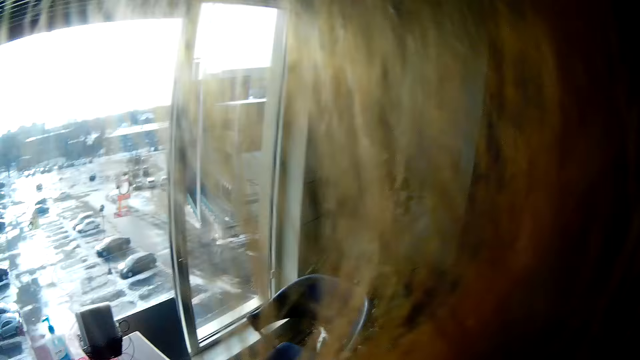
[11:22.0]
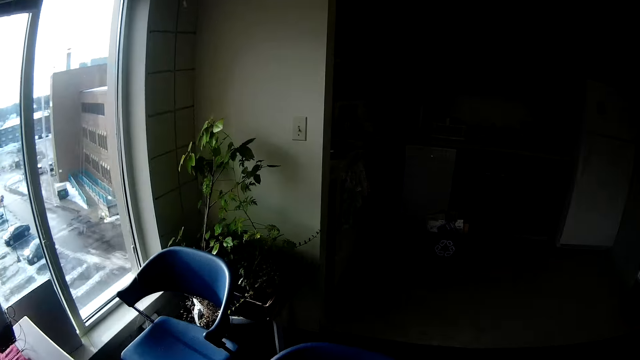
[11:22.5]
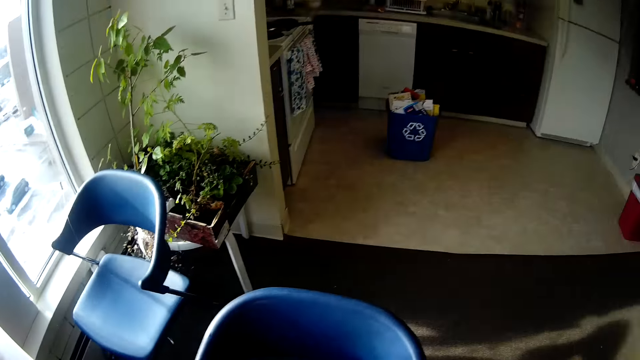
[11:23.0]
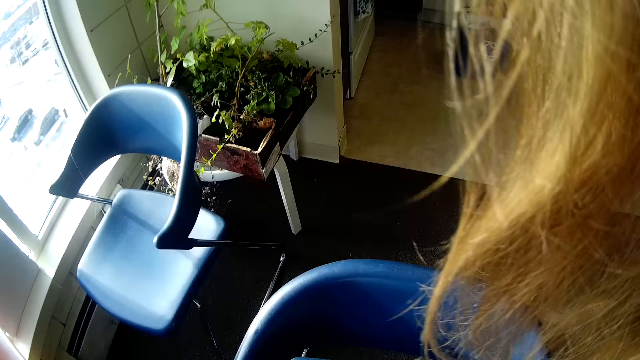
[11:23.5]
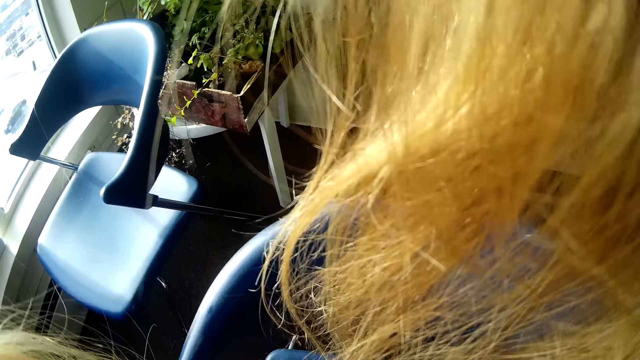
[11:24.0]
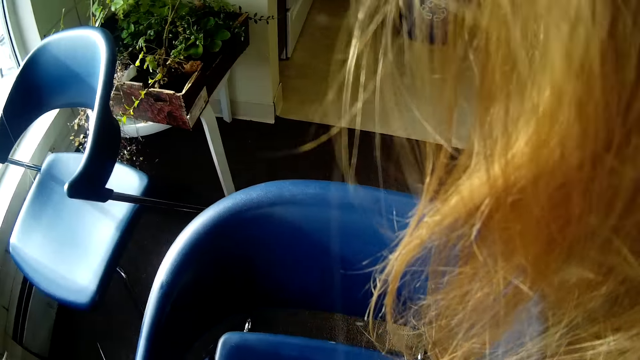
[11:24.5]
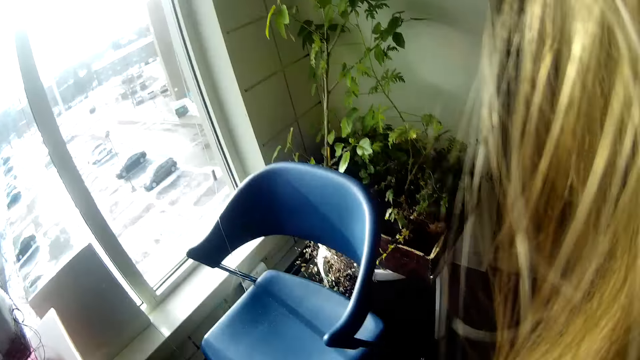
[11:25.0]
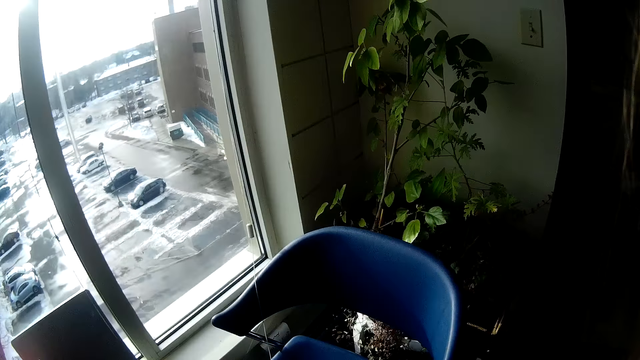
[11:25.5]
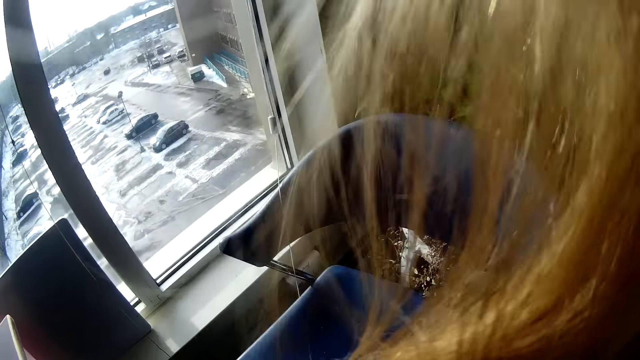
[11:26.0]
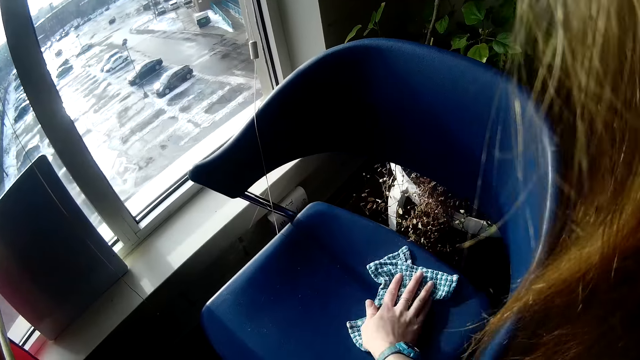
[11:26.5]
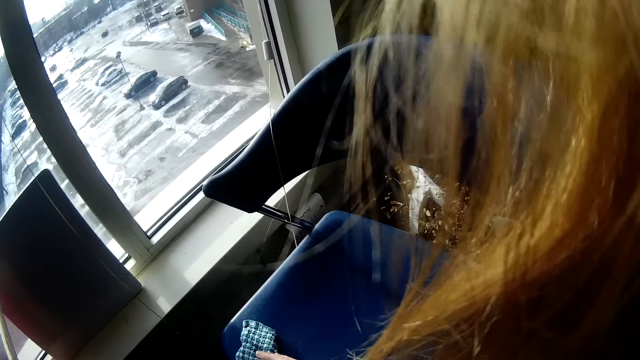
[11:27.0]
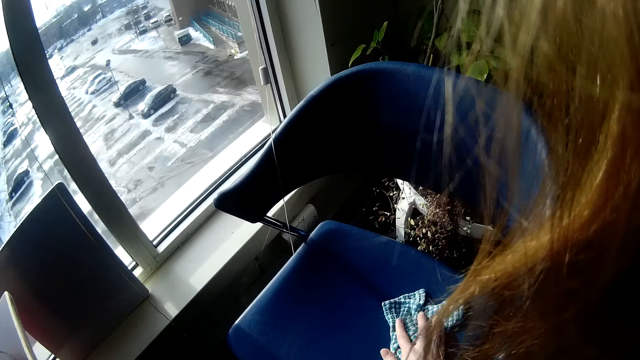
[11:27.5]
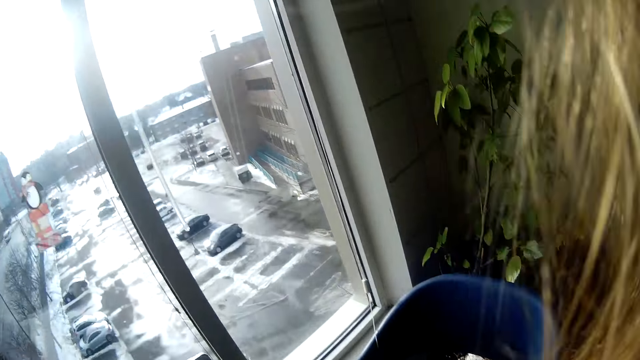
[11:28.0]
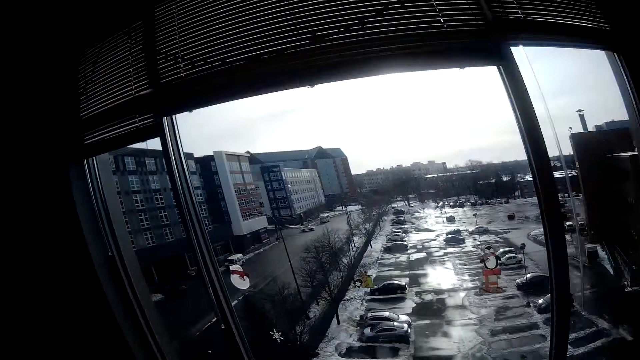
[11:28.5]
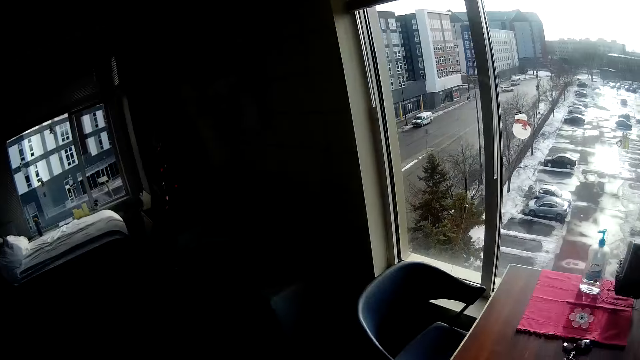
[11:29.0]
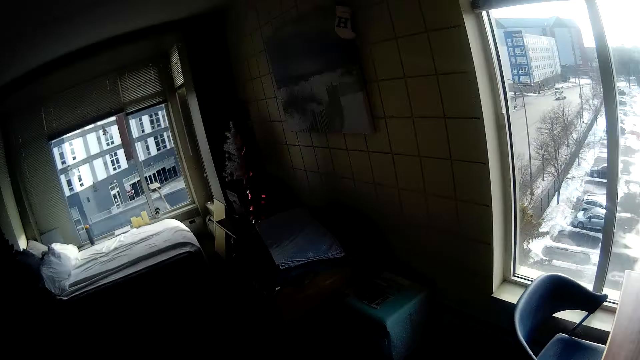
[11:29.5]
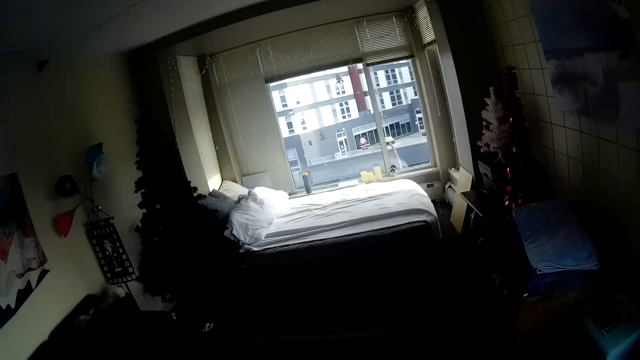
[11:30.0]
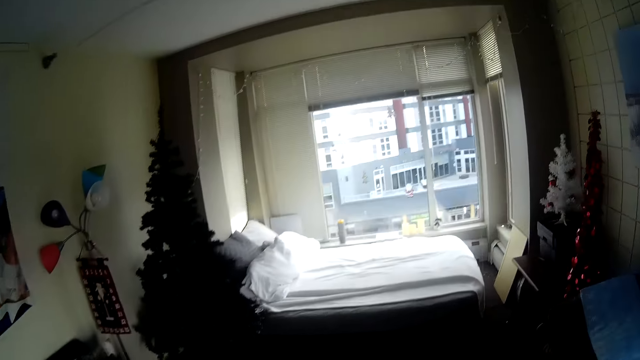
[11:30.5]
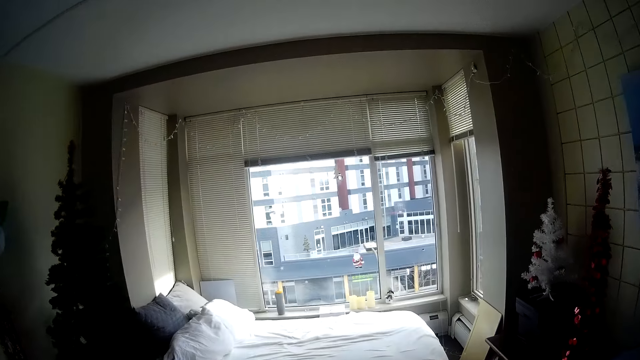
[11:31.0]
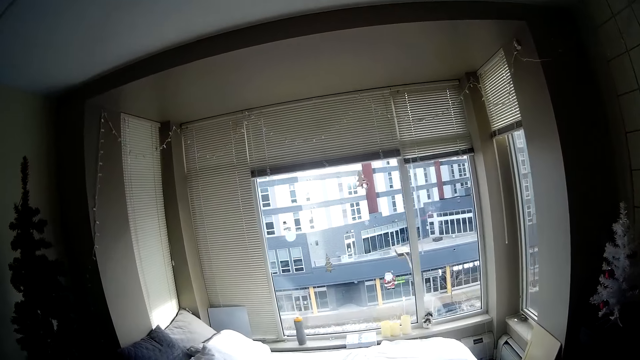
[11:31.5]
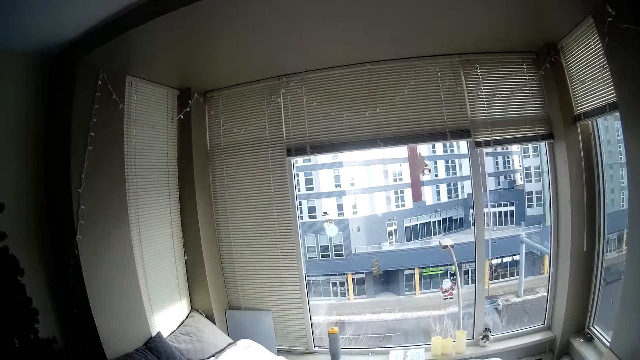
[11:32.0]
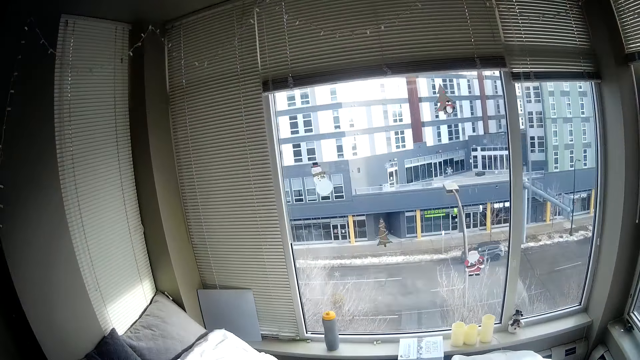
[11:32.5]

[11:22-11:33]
The camera wearer moves from the table to a chair in the room. They wipe the chair with a kitchen towel in the room. They walk around the room. They move towards a glass window in the room.

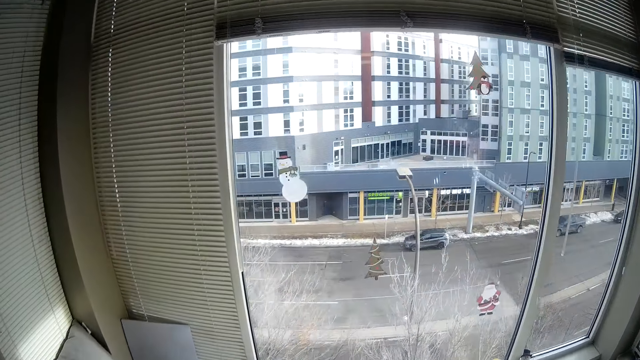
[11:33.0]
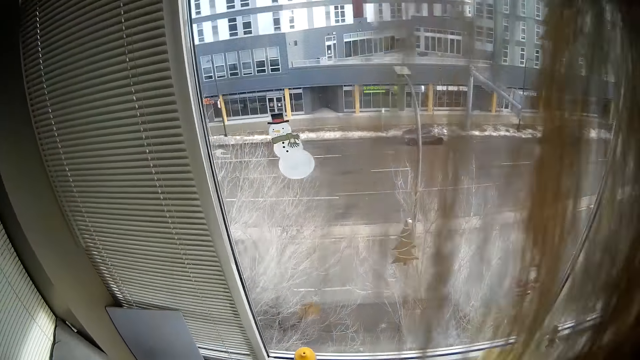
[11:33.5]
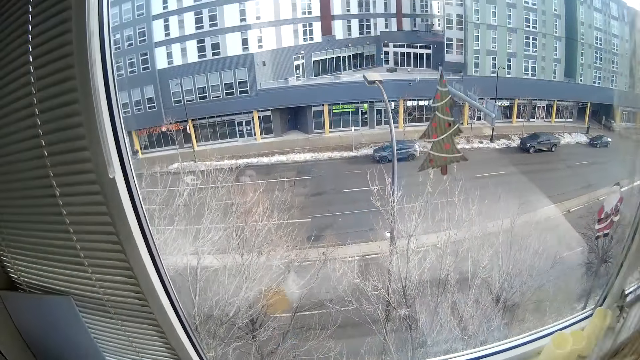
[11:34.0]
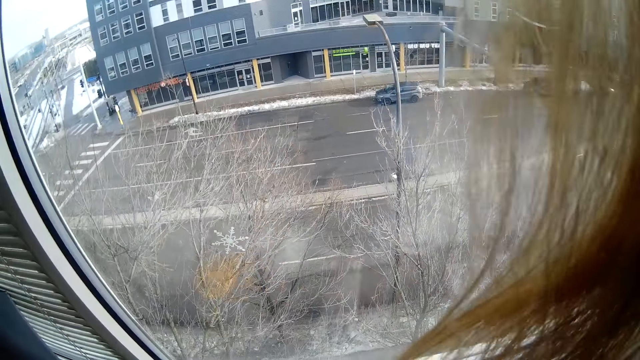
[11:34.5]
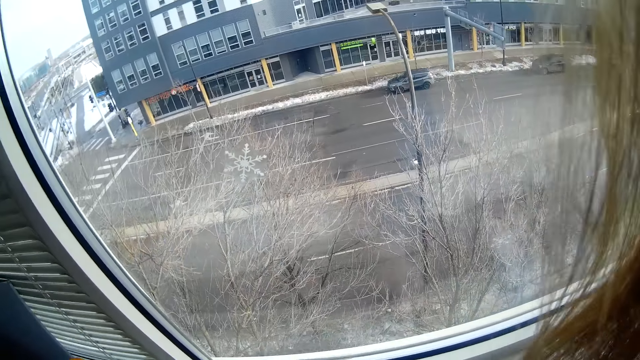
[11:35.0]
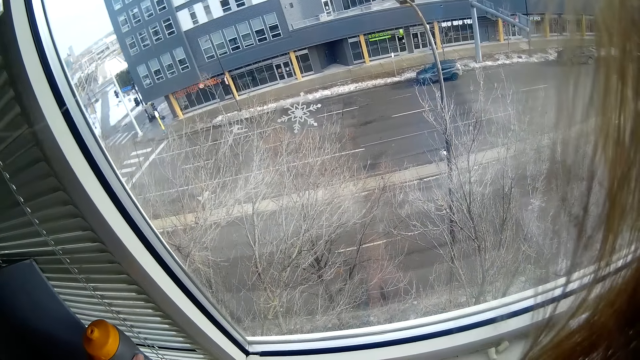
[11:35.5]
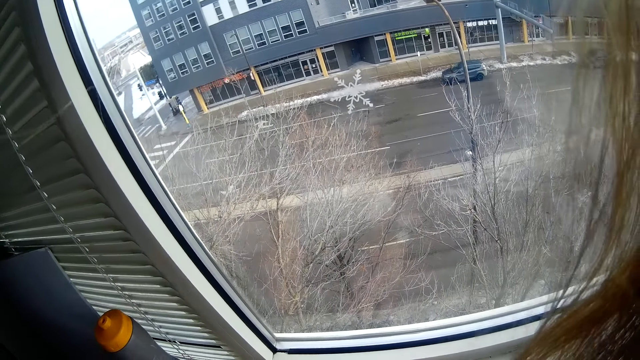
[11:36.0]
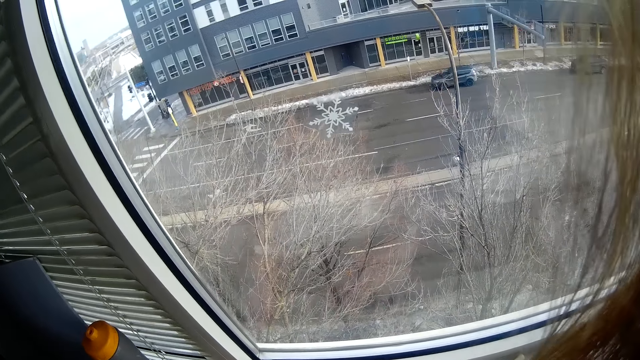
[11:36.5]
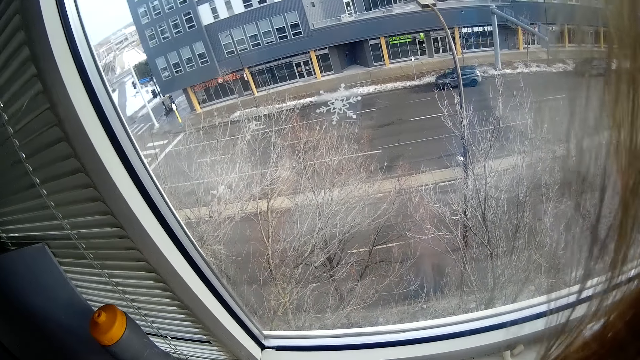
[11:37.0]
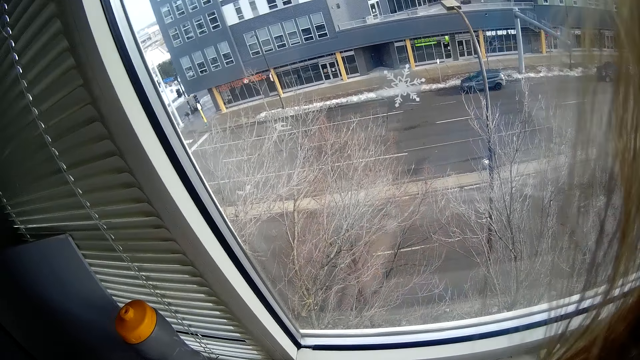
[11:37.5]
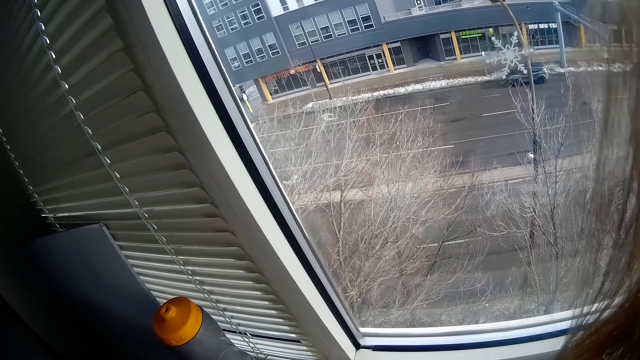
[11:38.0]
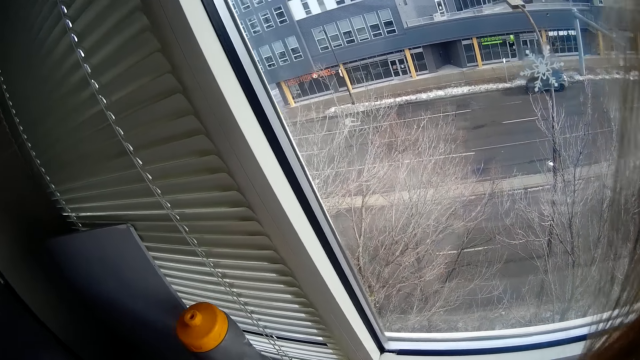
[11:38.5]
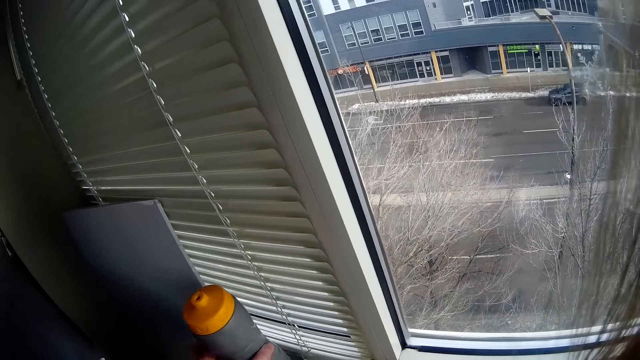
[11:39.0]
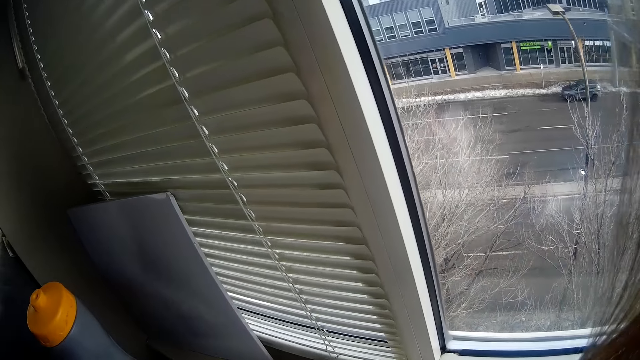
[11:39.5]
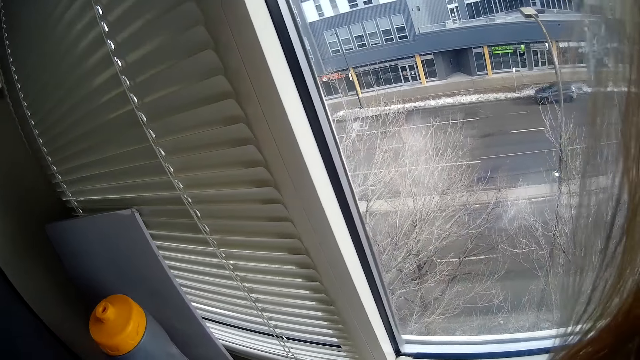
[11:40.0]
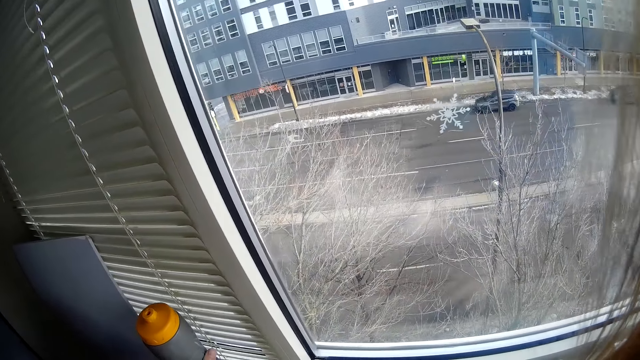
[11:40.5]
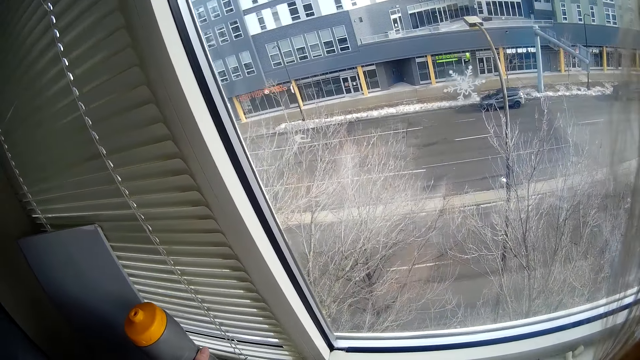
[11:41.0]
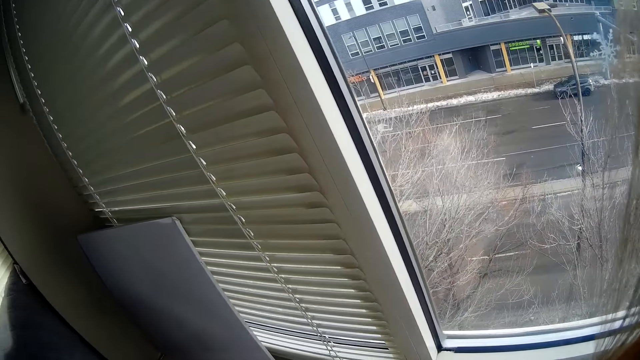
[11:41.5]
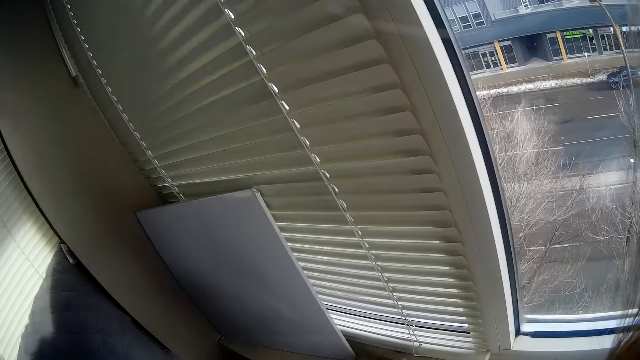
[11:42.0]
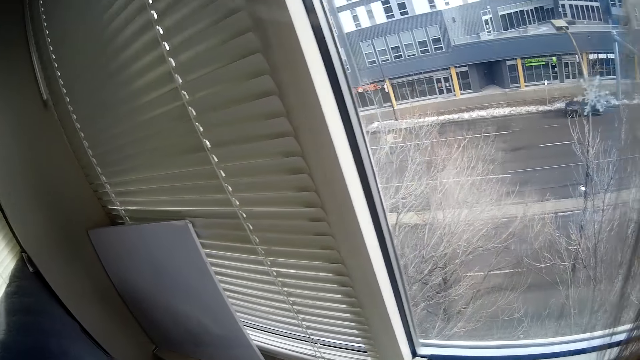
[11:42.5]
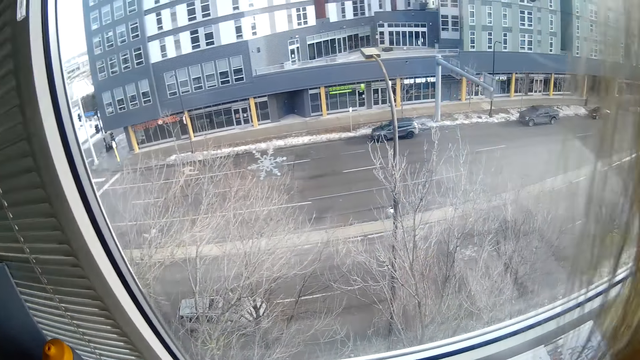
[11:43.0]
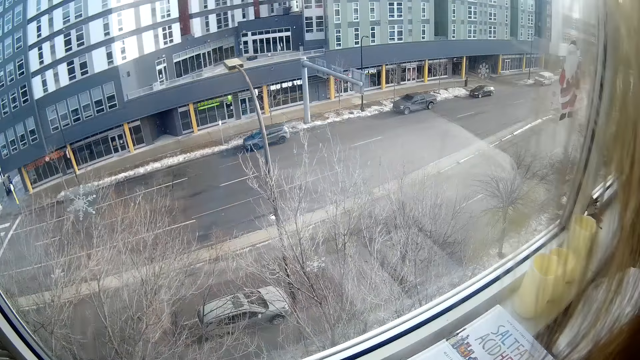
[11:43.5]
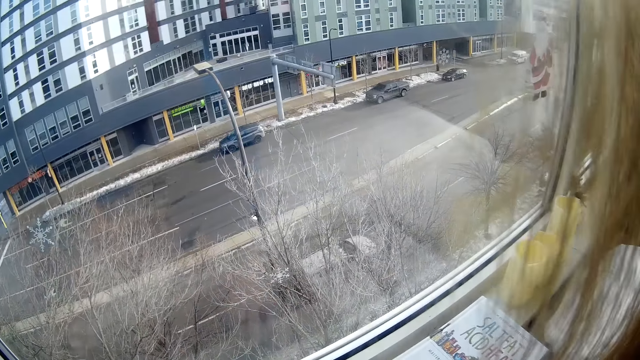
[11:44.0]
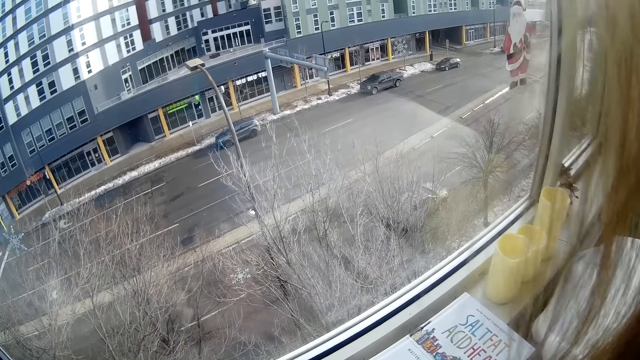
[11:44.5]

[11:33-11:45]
The camera wearer wipes the window sill with a kitchen towel. They move a bottle on the side of the window. They pick up the bottle from the window sill.
